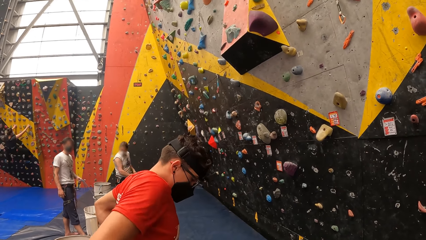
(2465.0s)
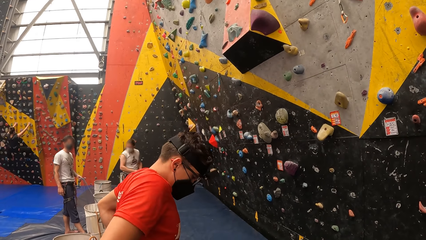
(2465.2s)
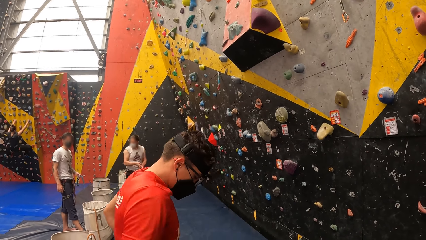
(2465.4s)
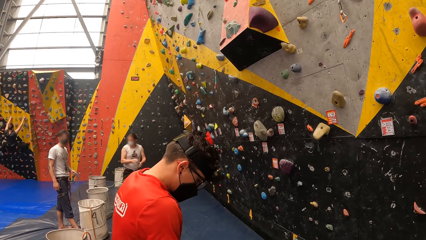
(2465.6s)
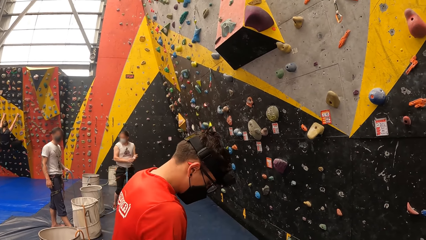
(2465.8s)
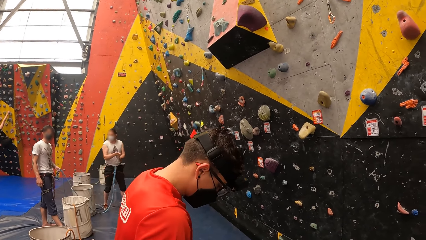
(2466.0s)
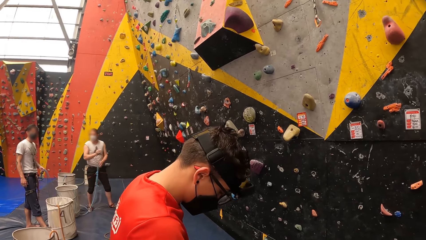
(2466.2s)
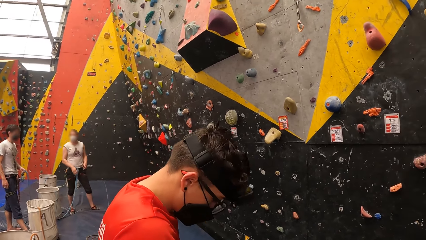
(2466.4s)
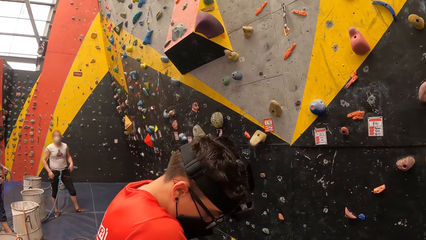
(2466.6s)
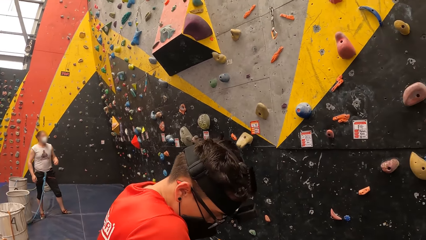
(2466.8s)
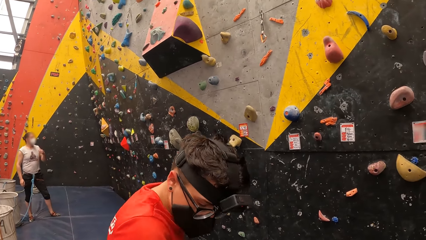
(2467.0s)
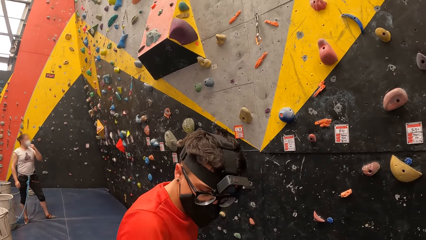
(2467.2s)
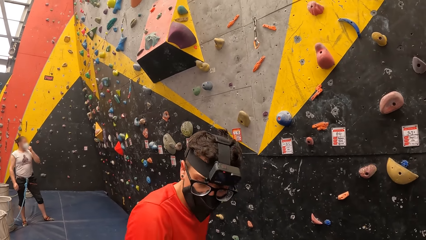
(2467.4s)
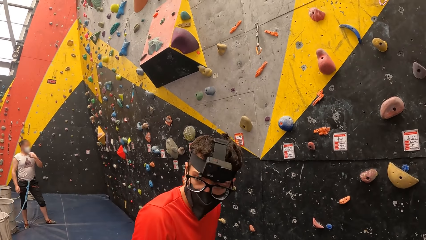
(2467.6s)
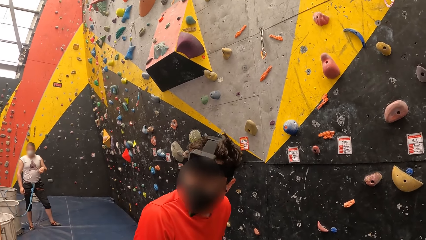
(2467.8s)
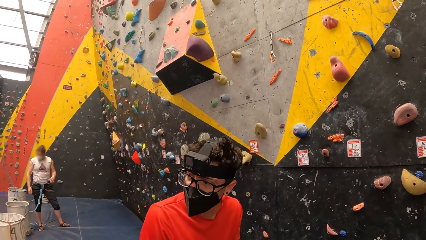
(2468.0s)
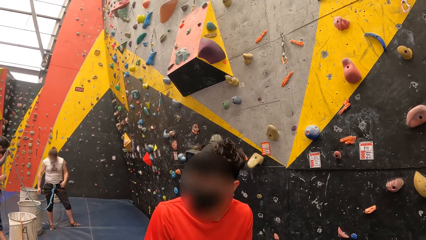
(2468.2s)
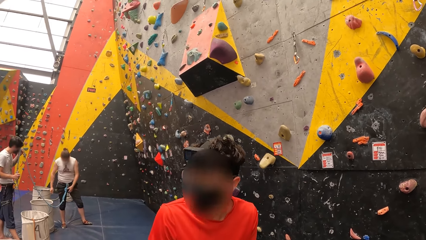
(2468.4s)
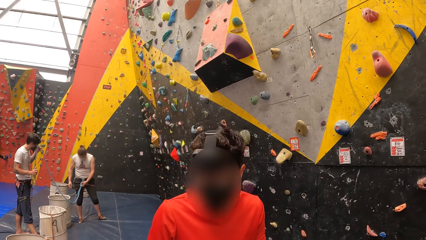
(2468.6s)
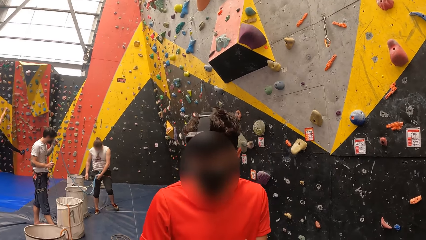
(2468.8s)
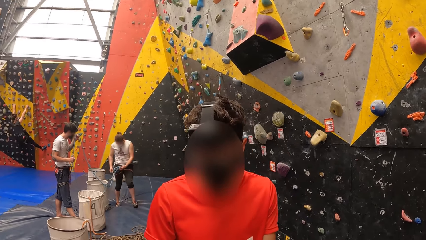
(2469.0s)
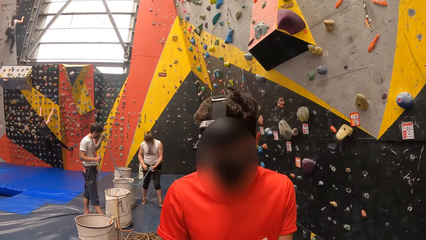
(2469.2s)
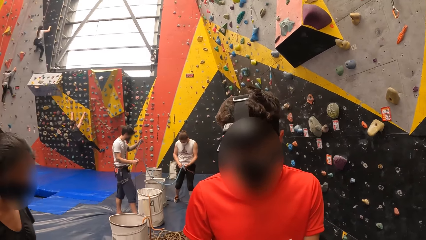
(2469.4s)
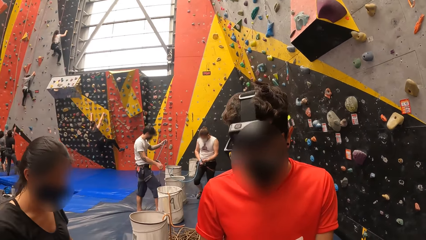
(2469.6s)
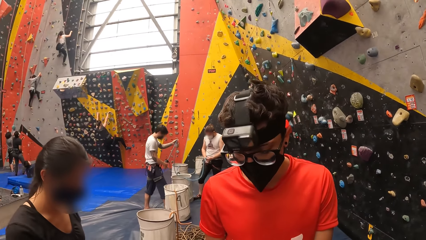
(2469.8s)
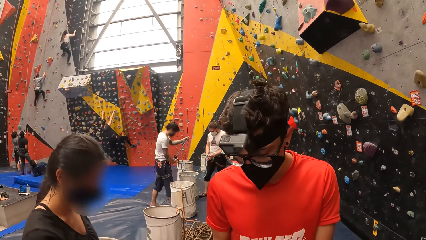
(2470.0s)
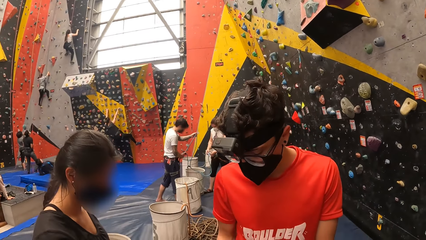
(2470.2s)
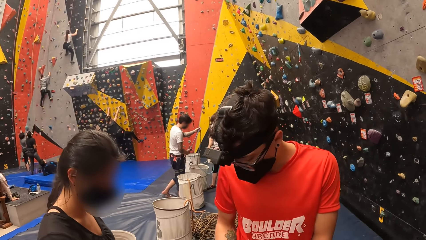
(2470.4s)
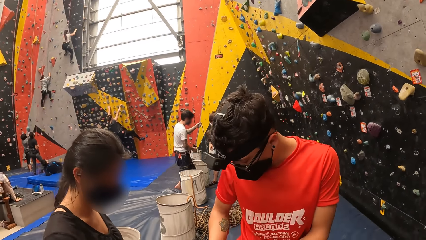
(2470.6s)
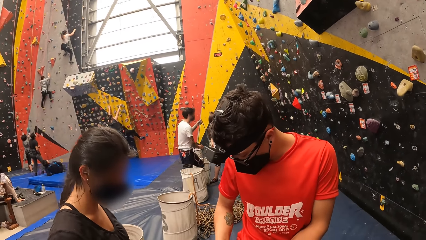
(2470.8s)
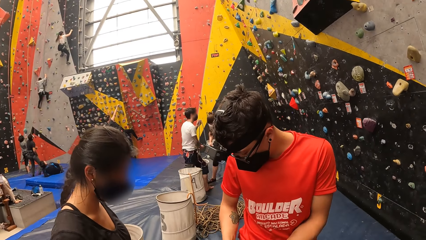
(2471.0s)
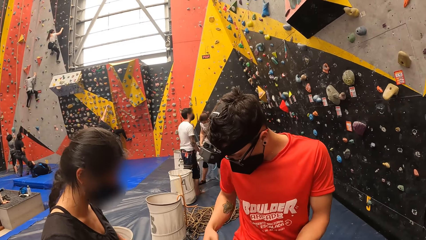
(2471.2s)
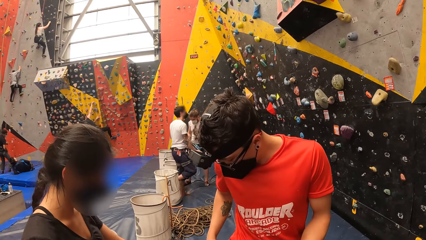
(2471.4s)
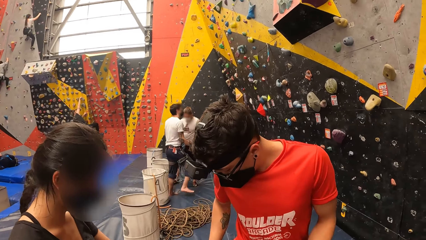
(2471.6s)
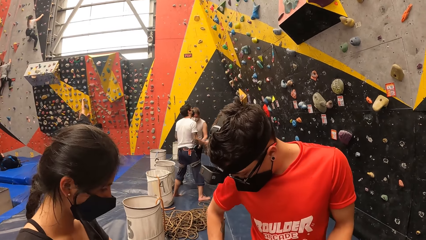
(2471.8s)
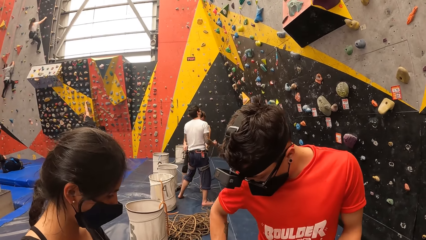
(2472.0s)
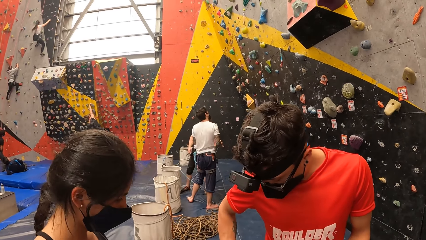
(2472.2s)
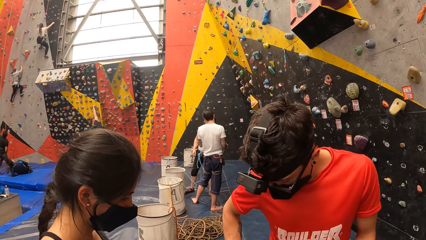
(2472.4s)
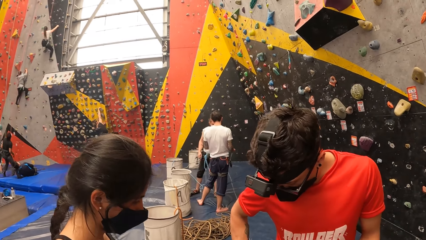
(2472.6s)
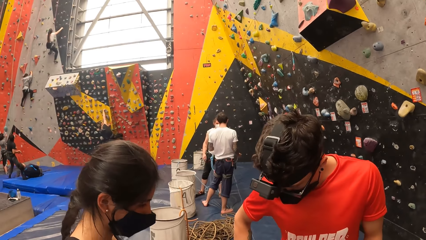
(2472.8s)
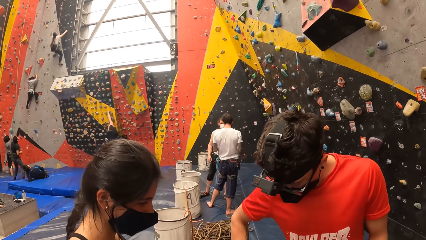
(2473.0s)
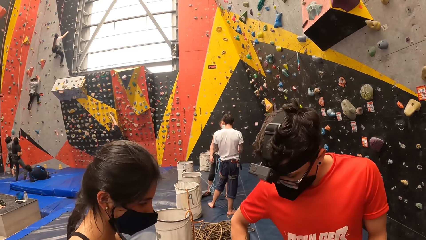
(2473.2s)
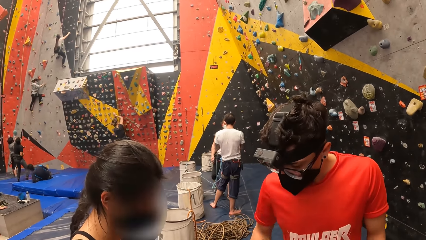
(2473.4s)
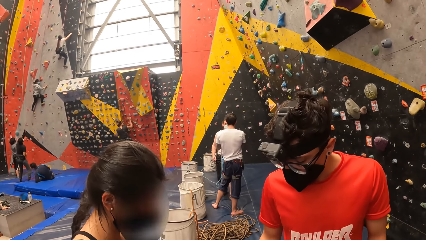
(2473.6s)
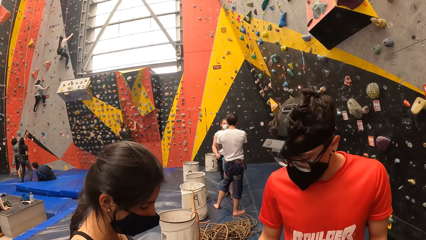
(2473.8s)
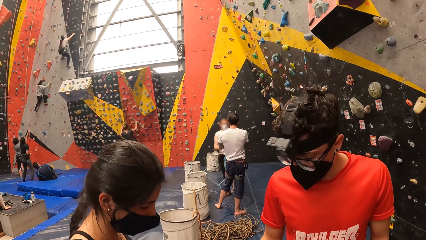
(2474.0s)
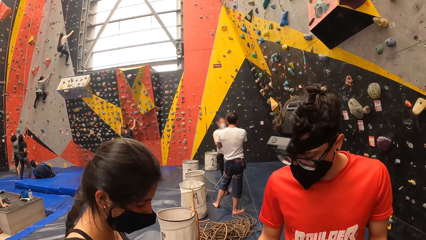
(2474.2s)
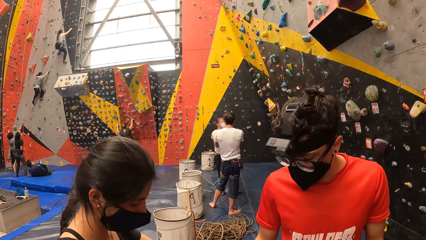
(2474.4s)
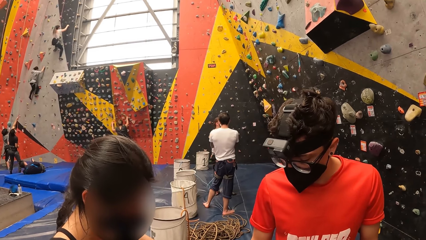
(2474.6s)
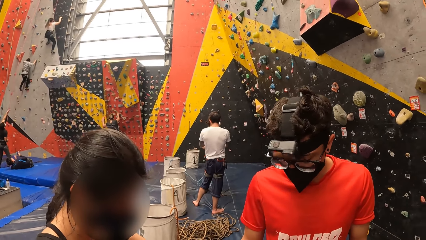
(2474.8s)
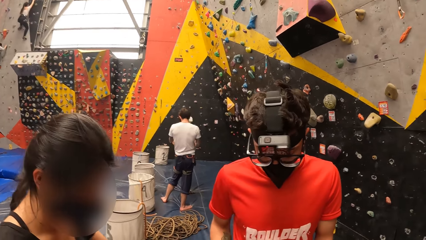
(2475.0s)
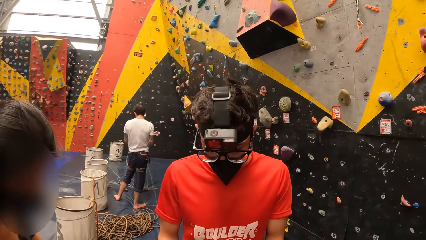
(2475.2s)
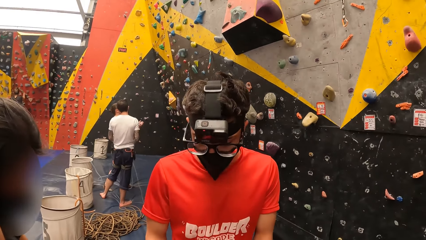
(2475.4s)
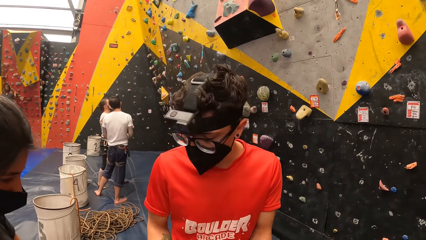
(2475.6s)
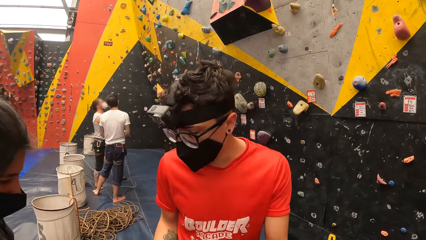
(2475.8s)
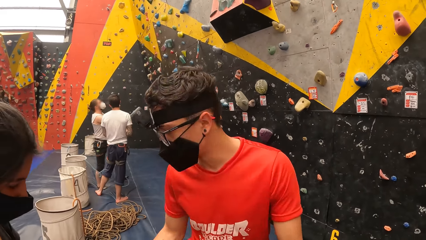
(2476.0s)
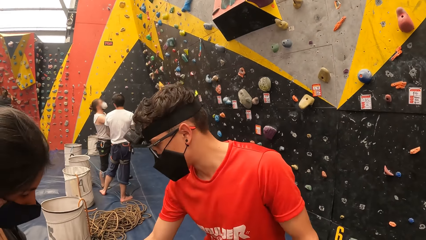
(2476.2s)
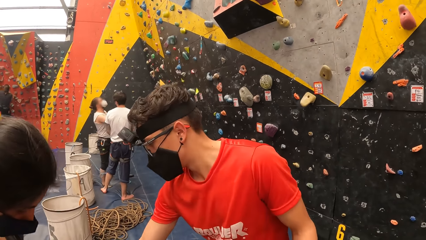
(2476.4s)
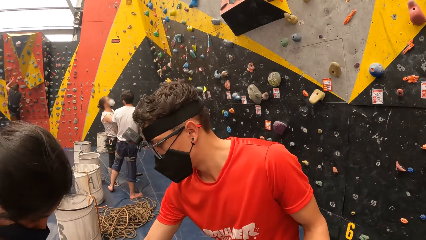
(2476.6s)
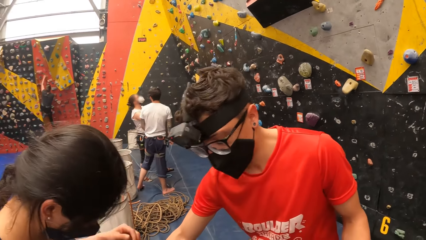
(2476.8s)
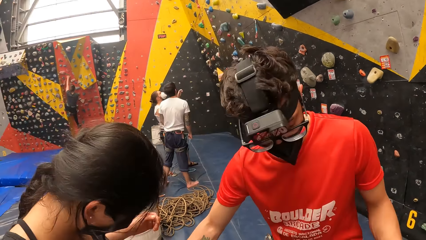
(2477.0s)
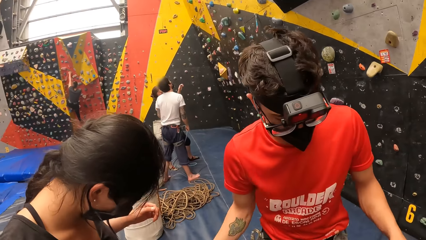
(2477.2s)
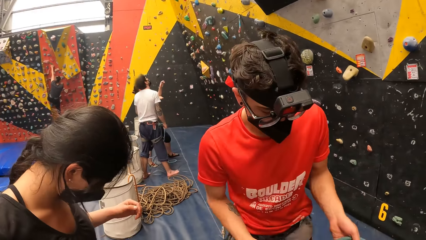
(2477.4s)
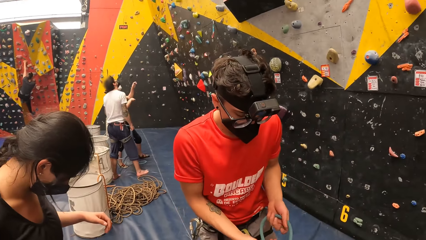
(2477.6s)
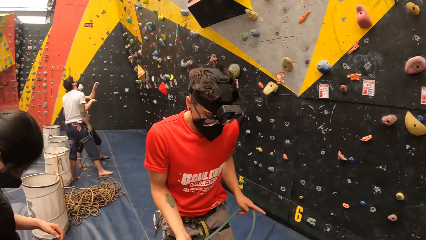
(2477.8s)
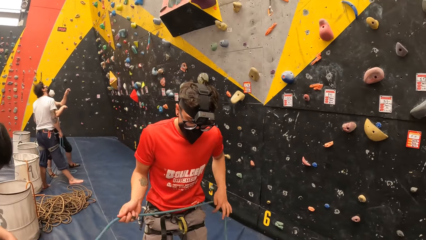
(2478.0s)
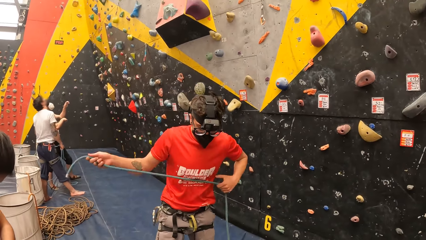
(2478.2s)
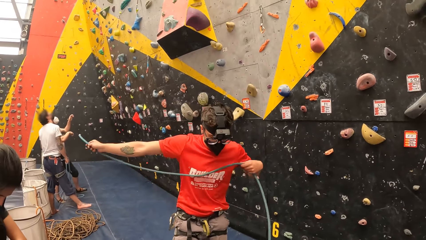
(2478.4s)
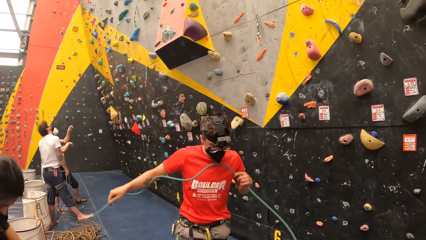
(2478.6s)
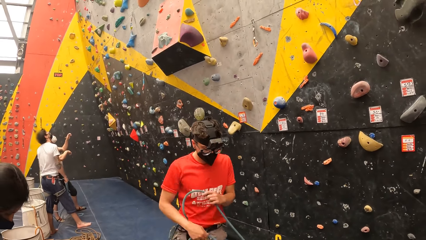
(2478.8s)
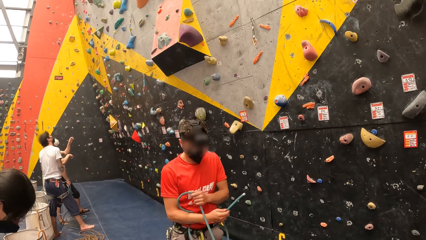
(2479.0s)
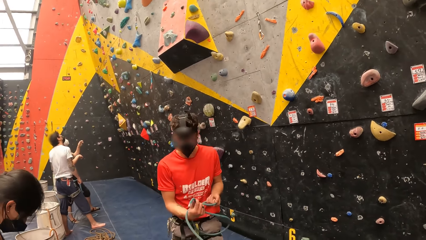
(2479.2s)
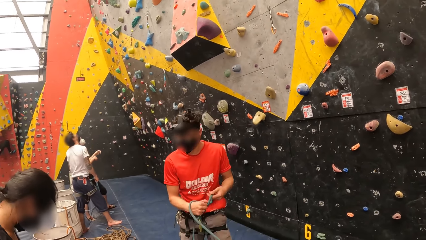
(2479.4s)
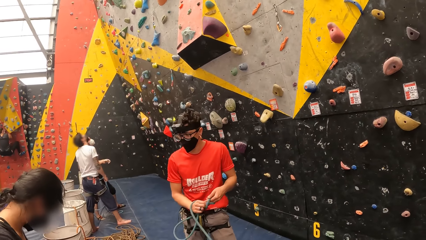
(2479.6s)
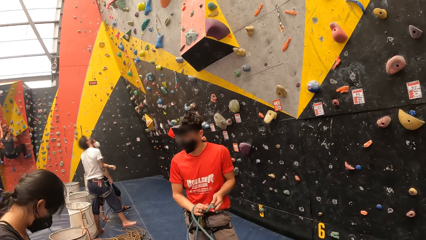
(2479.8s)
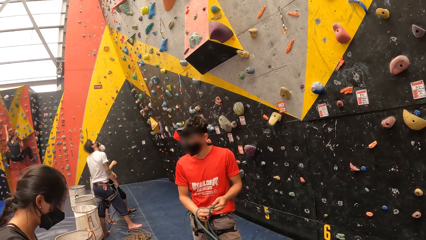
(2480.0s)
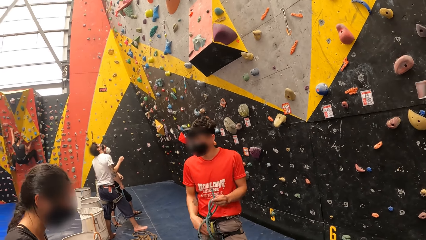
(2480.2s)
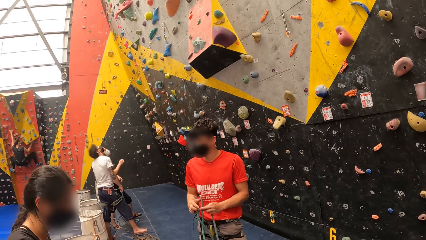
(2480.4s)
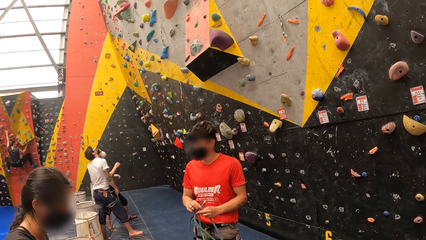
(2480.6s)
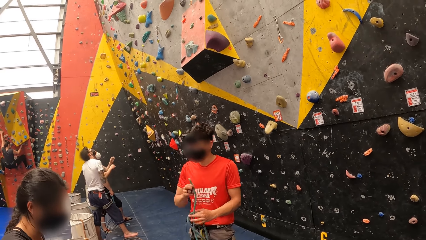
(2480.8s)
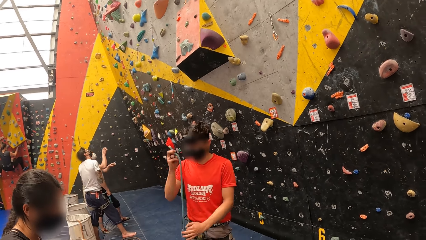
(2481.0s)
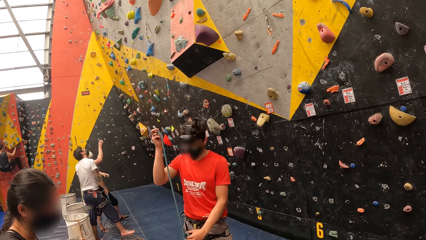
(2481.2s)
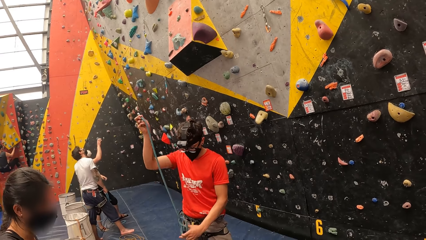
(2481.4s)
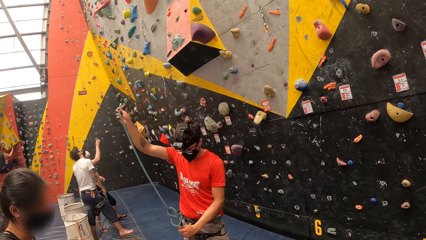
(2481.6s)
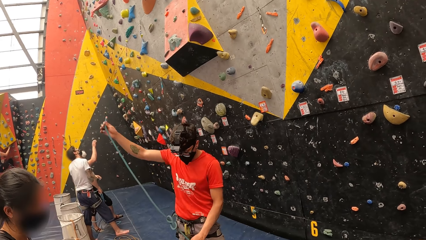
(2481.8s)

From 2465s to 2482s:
The camera wearer looks at a man. The man lifts a rope, holds the climbing rope, and ties a knot.
